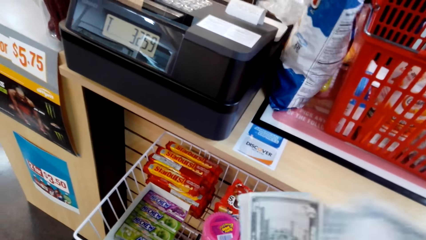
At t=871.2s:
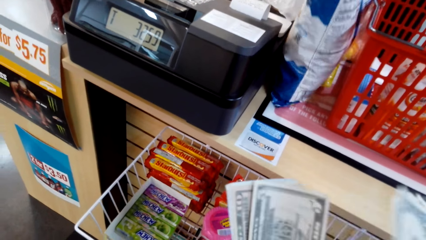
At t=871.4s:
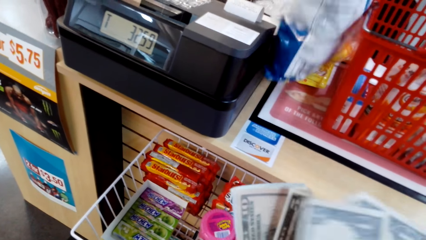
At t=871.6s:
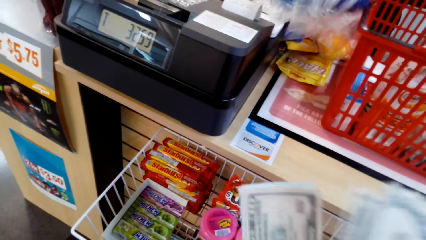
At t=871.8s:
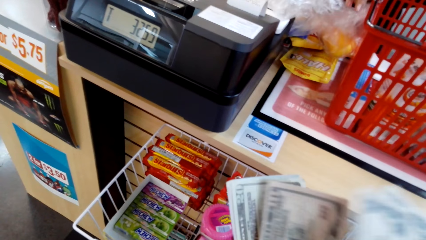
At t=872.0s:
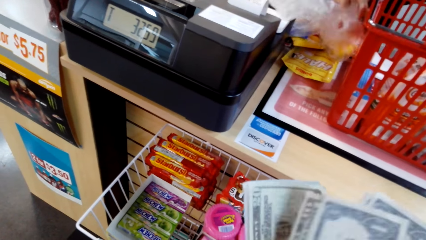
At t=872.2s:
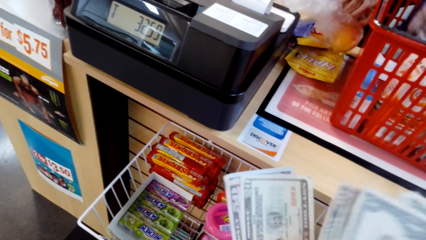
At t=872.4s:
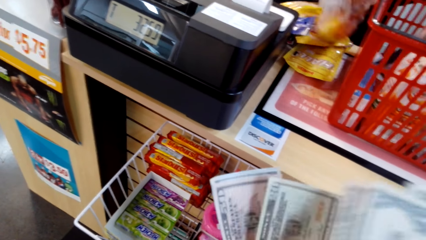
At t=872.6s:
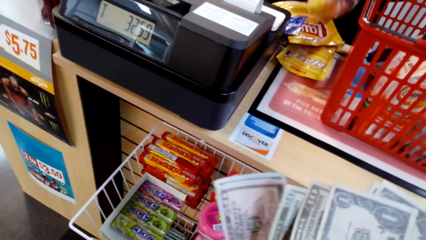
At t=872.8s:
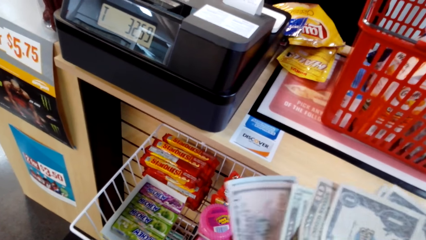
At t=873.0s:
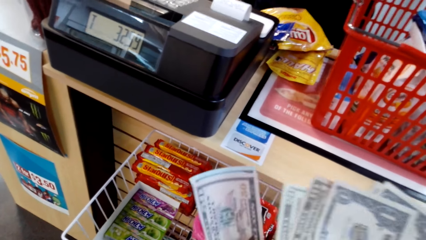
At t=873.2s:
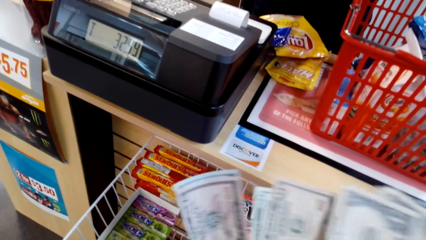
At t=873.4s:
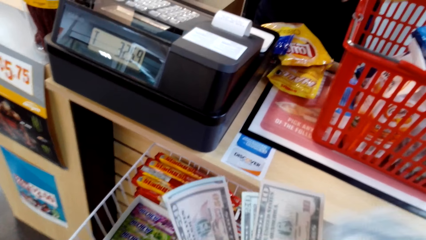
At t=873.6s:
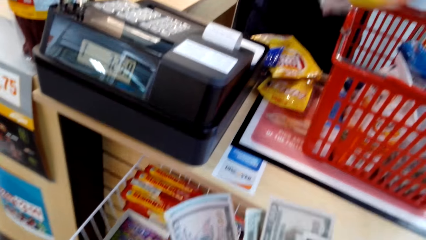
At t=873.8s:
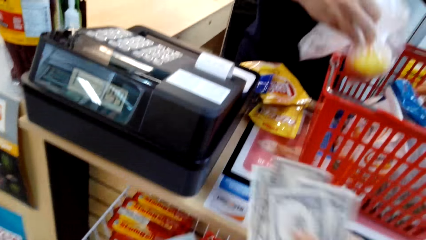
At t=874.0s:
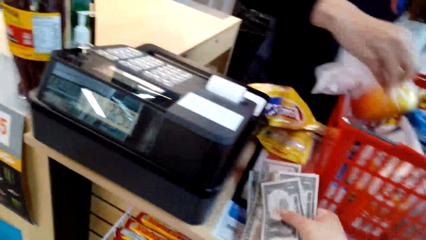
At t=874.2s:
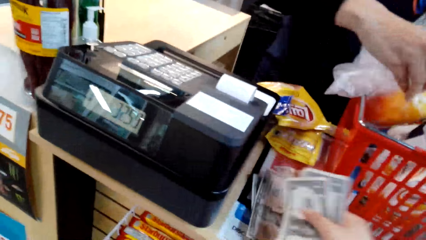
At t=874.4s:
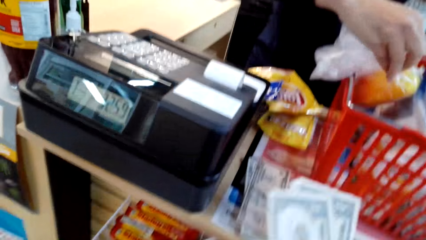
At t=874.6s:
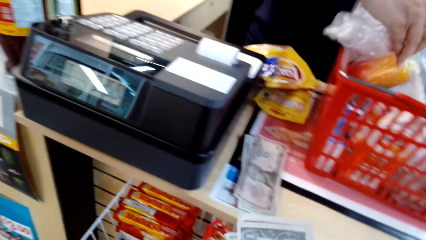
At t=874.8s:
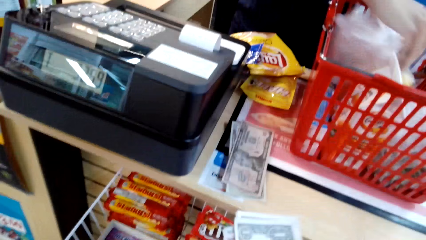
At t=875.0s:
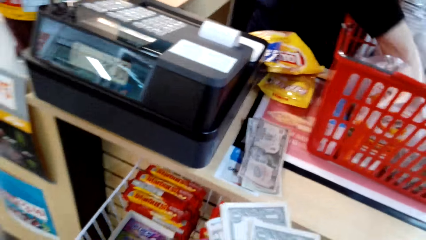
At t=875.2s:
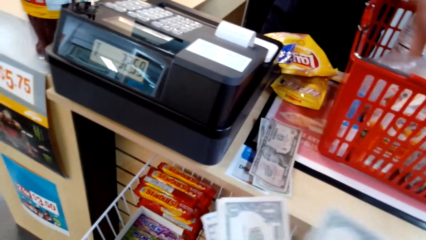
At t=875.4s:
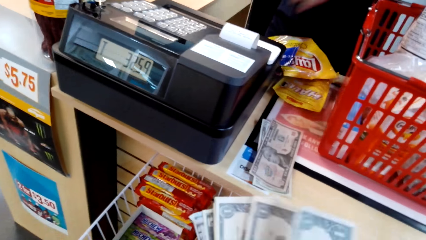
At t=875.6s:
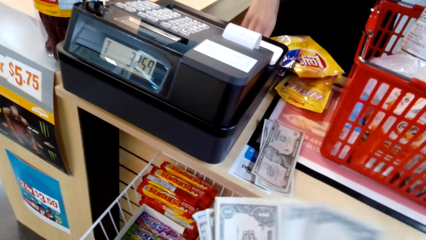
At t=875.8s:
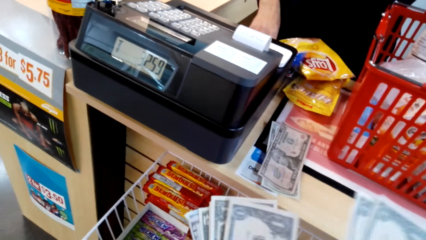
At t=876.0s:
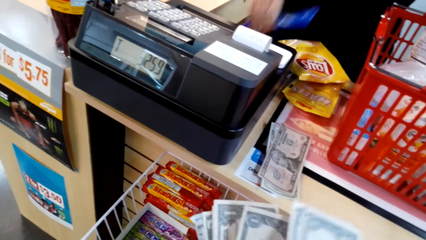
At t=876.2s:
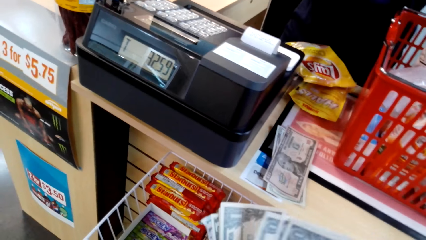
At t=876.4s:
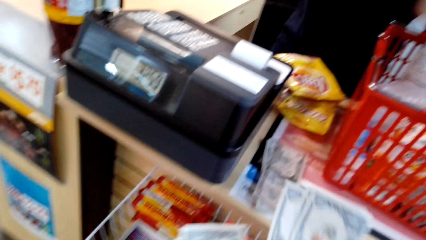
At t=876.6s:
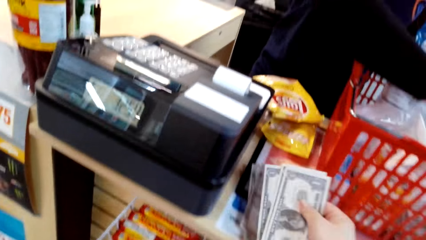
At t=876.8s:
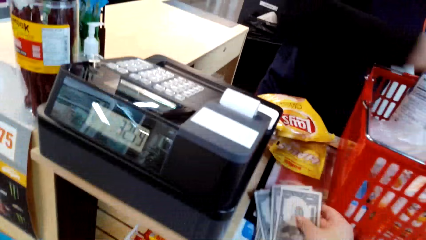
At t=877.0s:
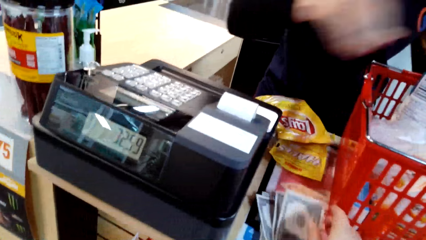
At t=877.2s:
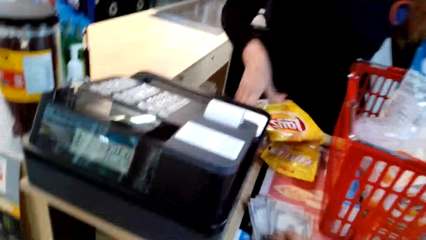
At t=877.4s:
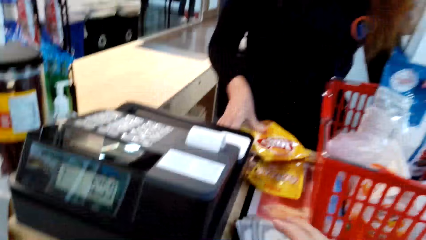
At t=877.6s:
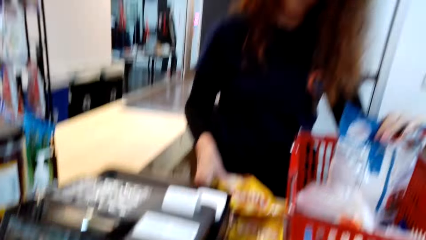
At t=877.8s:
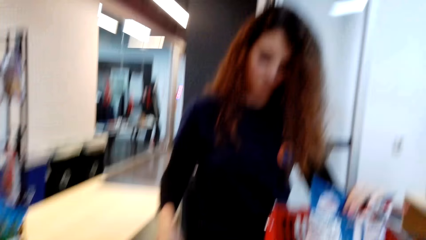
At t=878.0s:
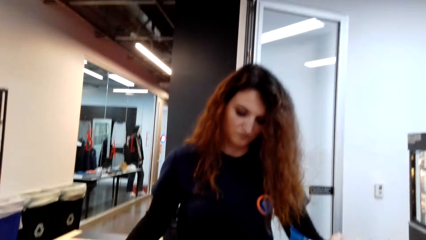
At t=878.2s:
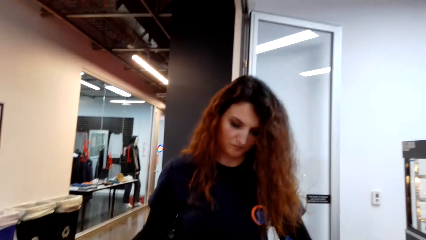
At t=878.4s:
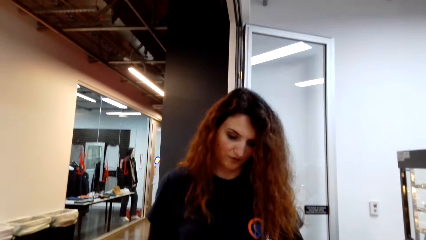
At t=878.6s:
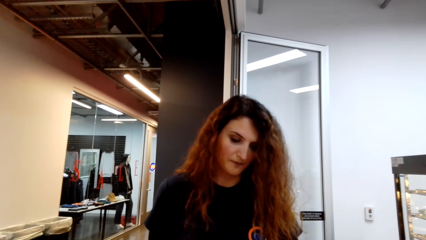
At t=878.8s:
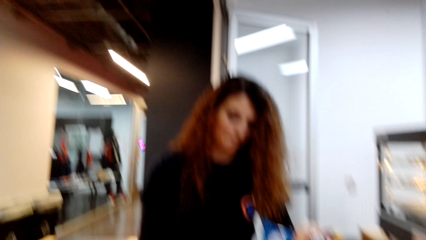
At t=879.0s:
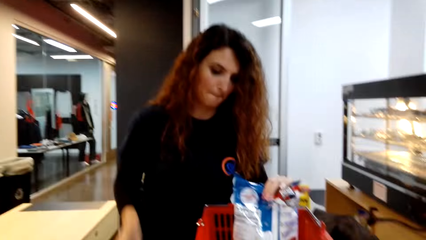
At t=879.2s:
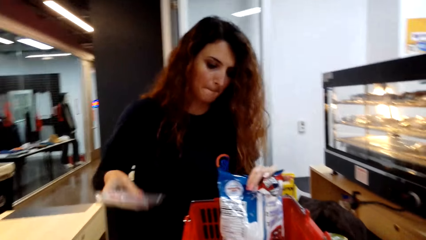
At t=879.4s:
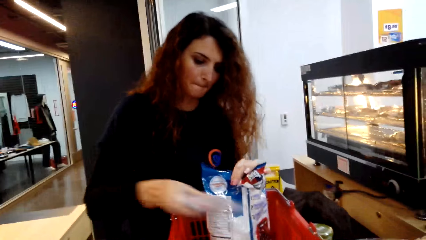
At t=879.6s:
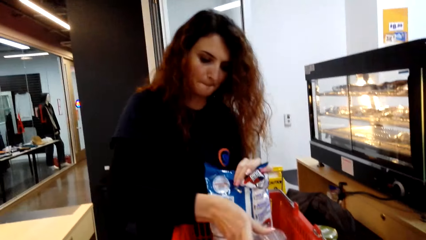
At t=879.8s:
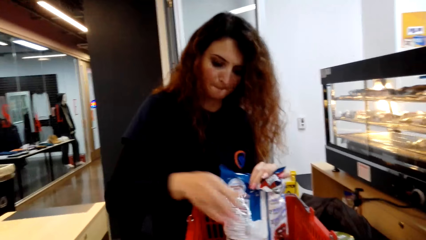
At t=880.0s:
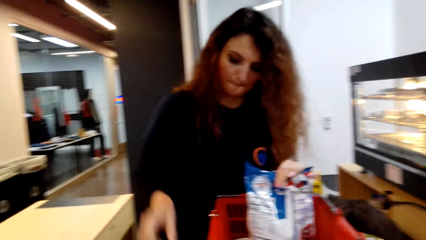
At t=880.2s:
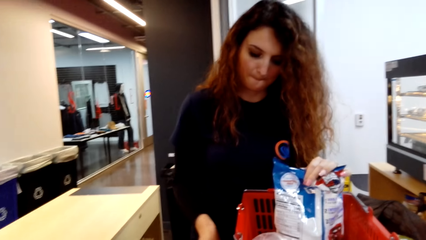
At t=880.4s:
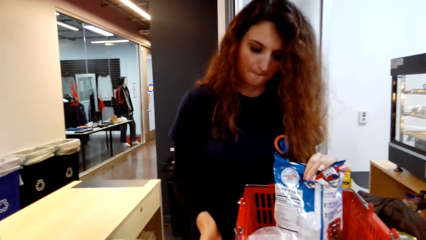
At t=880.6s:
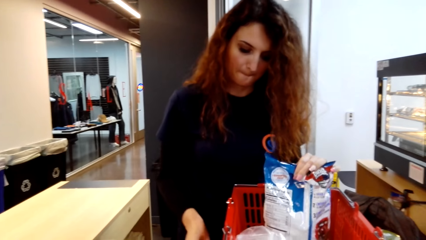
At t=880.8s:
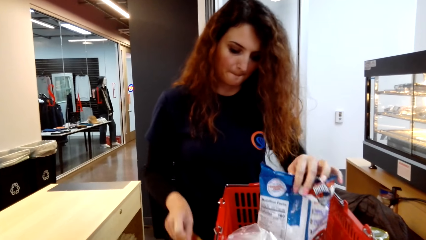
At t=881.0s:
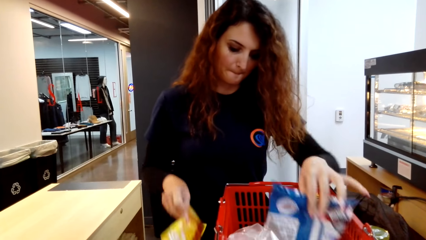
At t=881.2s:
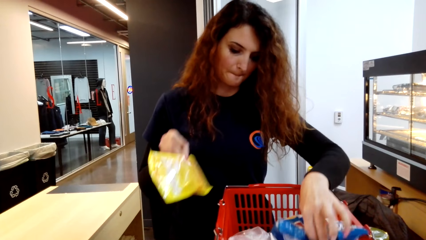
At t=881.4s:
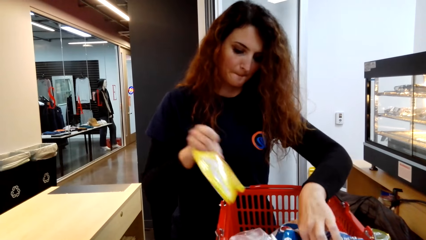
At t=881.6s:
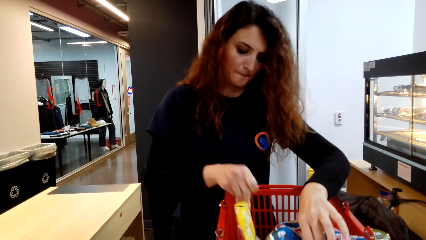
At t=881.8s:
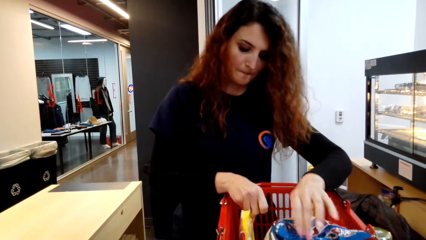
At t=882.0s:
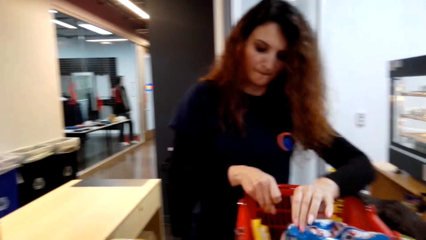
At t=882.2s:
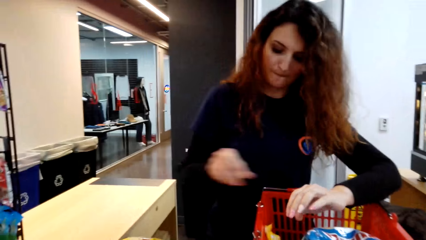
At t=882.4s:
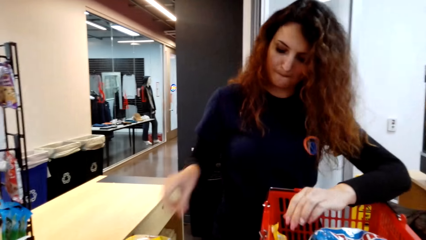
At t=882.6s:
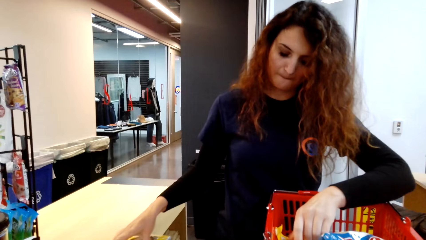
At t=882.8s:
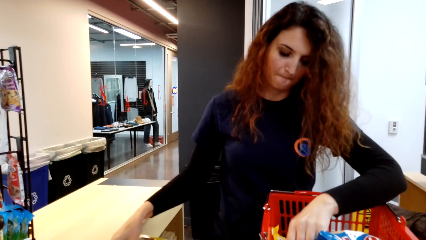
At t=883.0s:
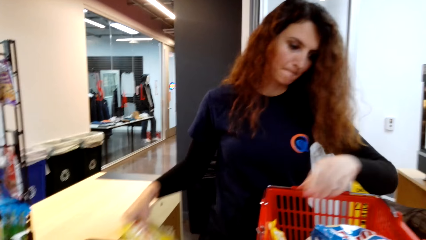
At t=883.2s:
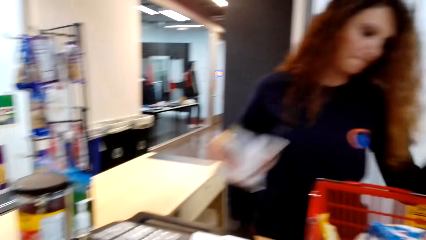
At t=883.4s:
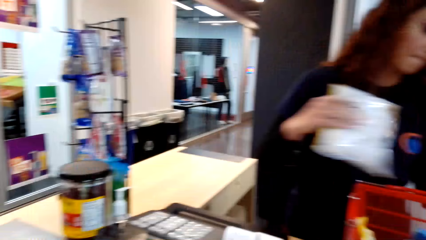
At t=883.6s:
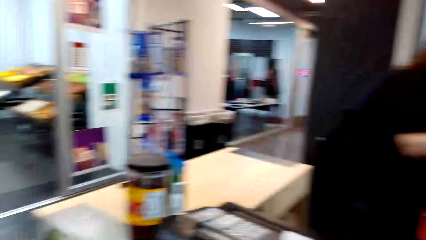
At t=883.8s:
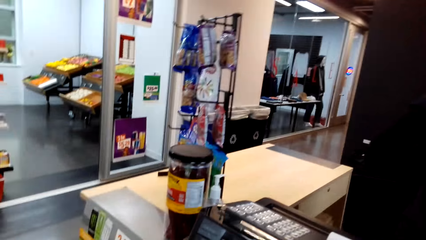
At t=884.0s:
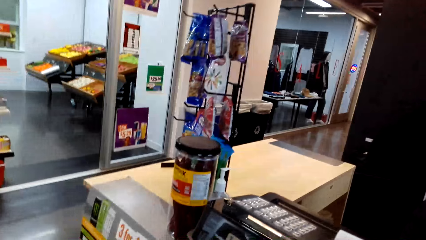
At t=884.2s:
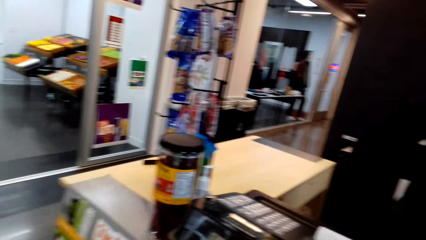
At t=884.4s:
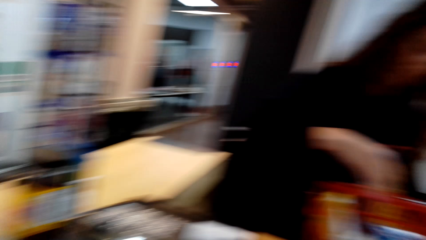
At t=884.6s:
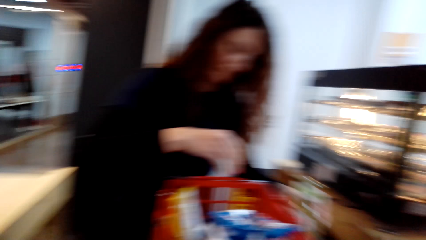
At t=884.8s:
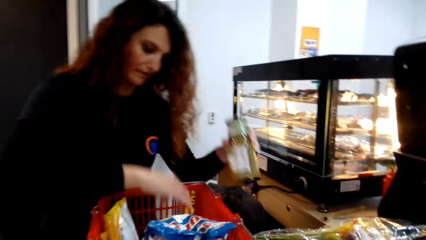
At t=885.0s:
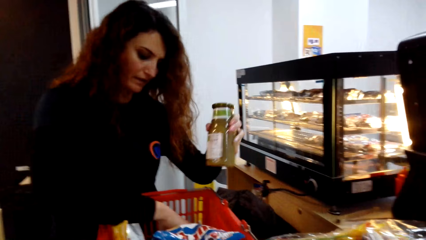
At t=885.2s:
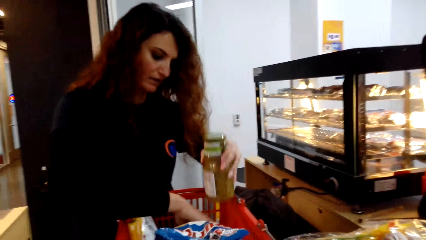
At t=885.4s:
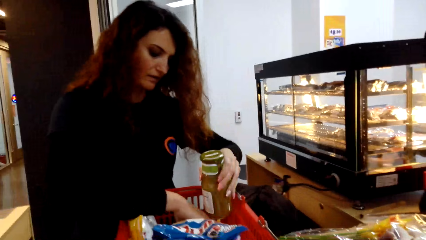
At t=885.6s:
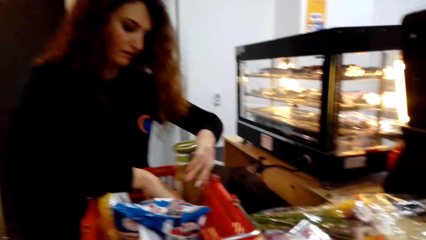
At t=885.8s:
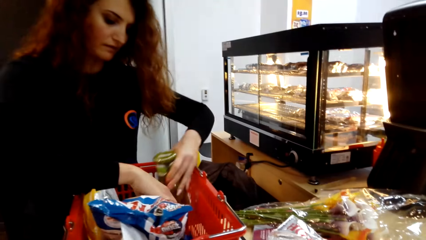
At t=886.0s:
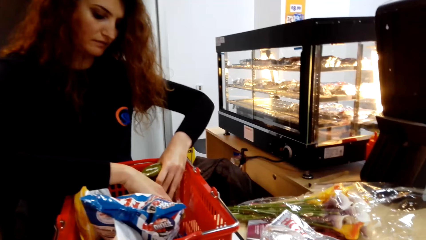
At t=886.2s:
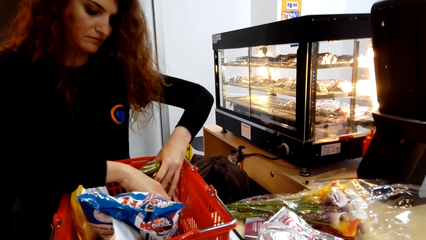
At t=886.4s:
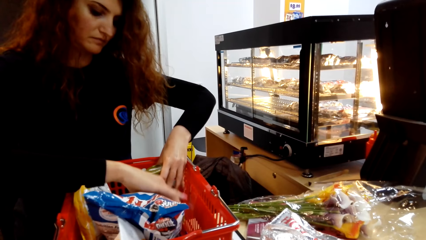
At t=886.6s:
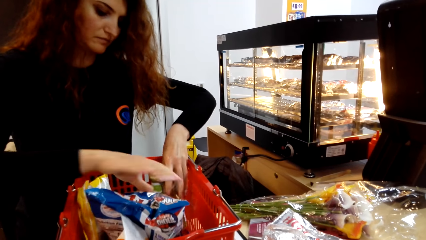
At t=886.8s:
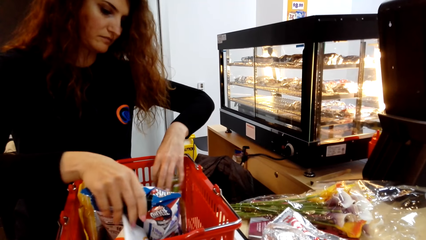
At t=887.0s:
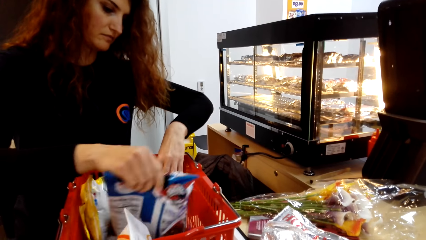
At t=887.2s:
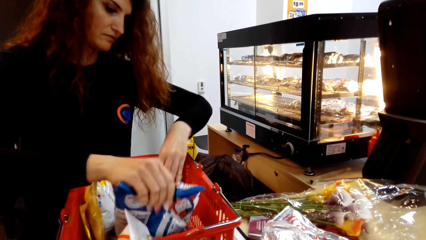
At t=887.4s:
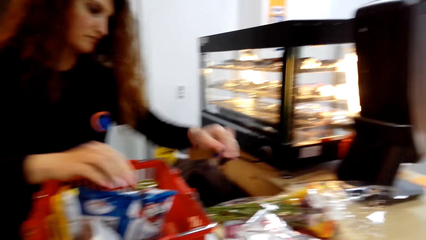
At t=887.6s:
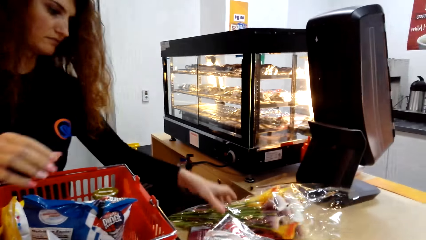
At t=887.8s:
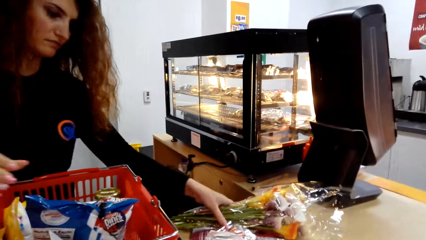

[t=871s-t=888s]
The camera wearer counts the money. They put the money on the counter. They count the money. They put the money on the counter. A woman puts items in a cart. The woman assembles the items in the basket. The woman picks up a packet of crisps on the counter and puts the packet of crisps in the cart. The woman picks up a packet of potato chips on the counter and puts the packet of potato chips in the cart. The woman picks up a bottle of peanut butter on the counter and puts the bottle of peanut butter in the cart.
